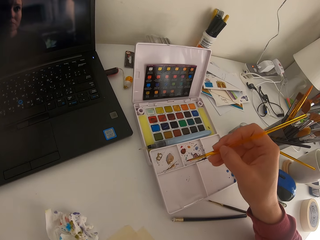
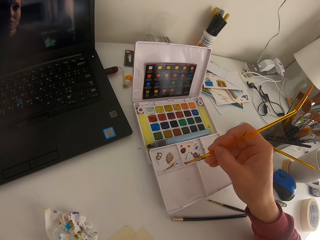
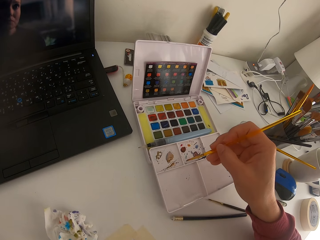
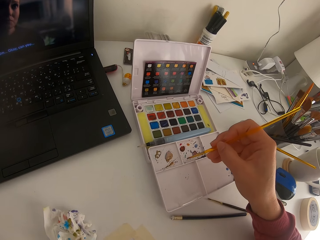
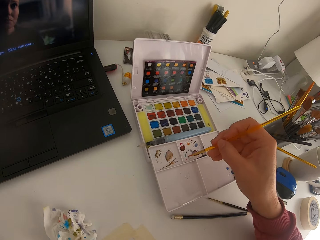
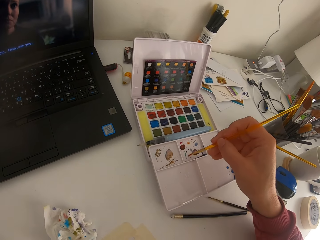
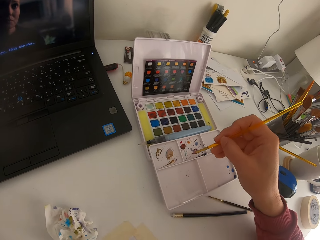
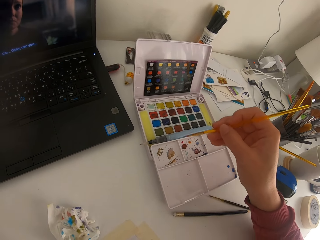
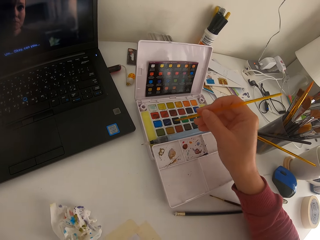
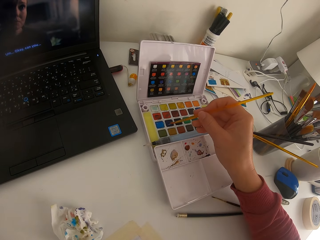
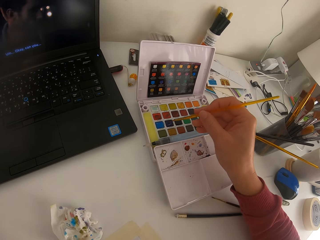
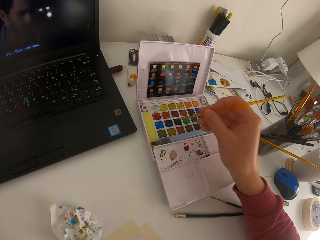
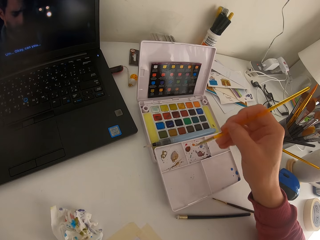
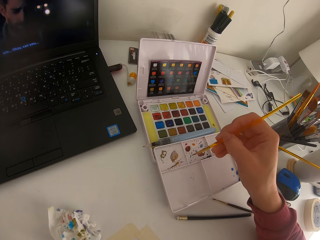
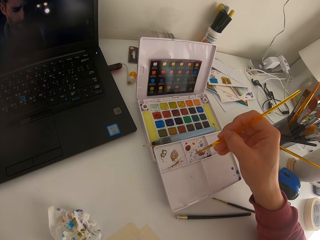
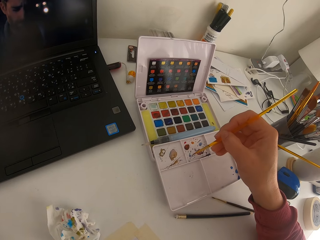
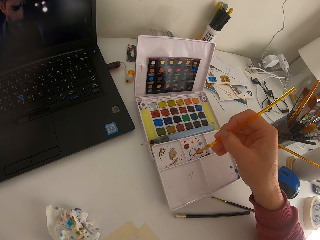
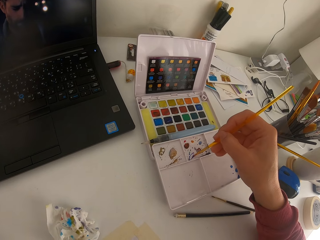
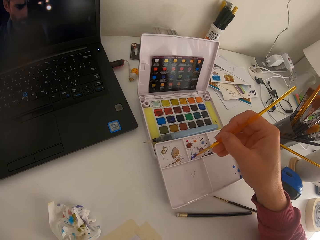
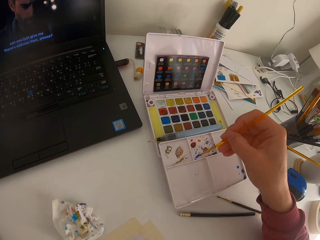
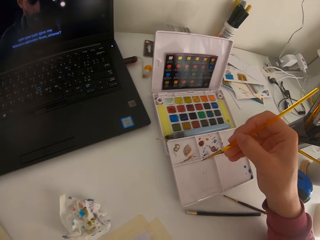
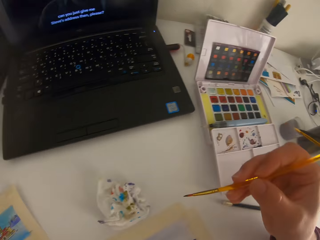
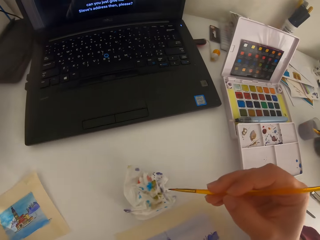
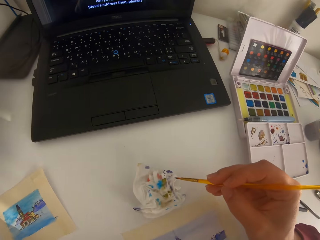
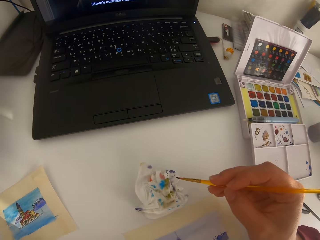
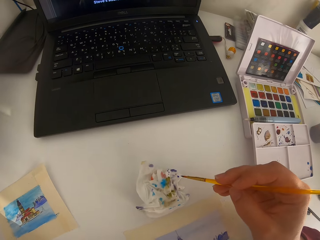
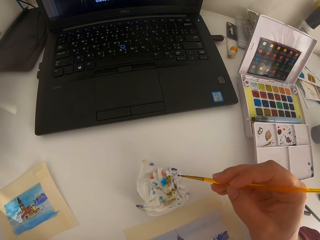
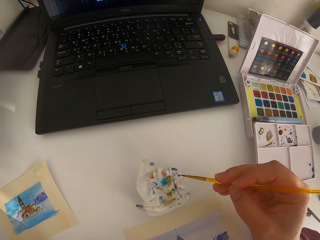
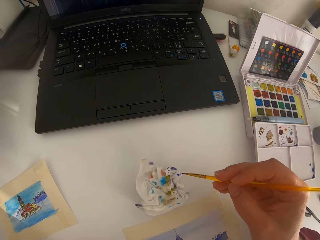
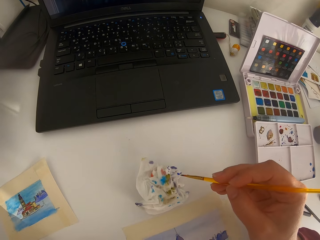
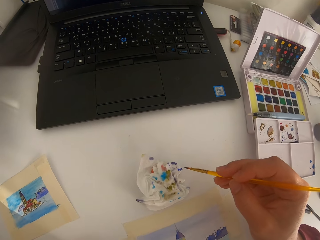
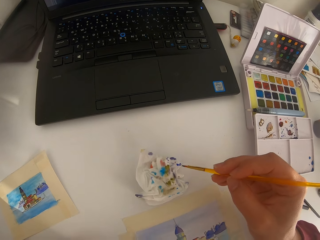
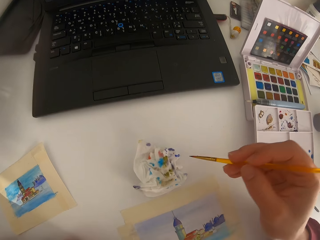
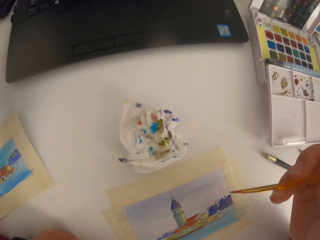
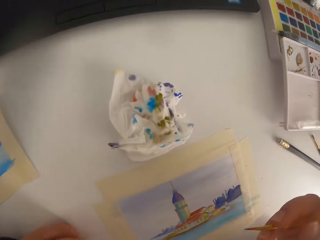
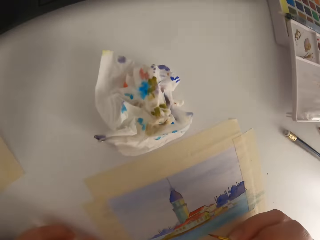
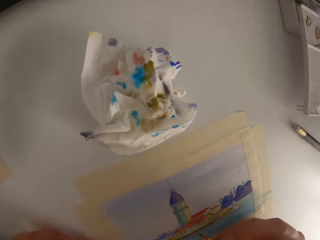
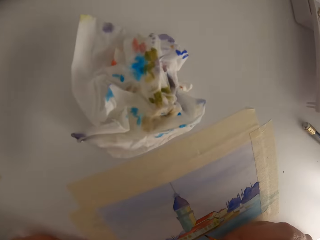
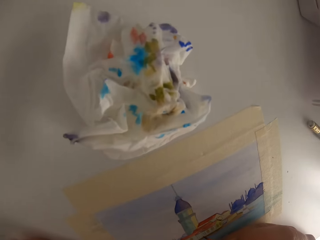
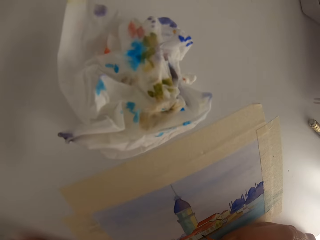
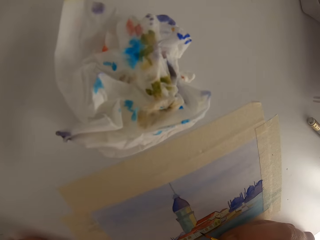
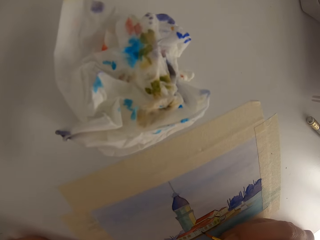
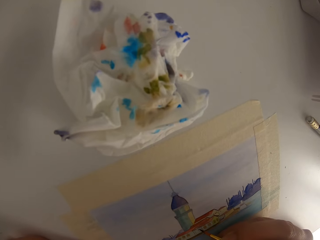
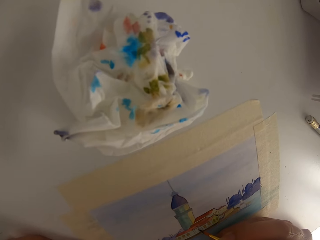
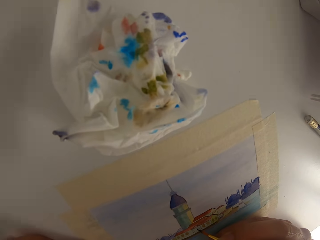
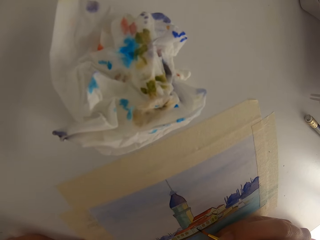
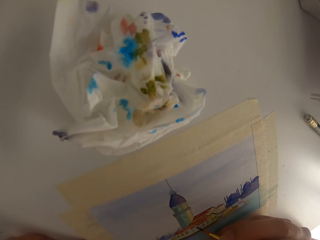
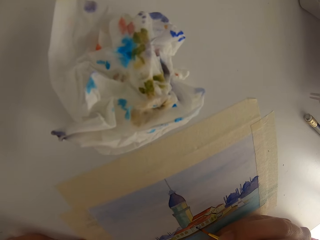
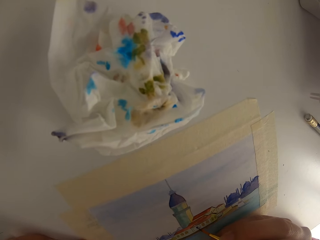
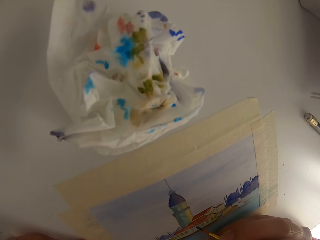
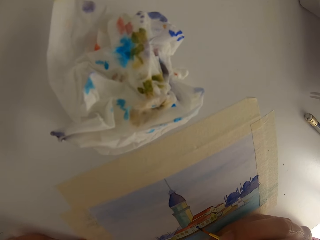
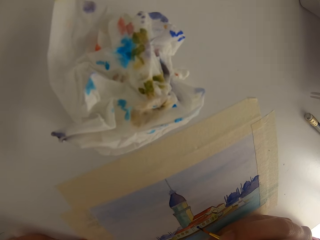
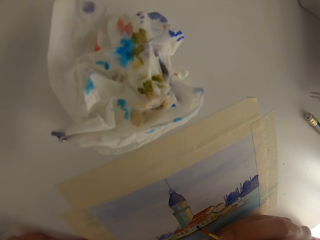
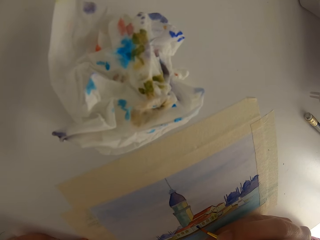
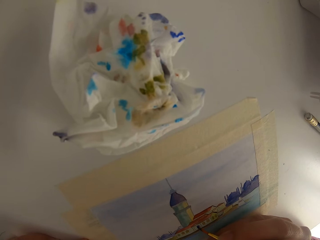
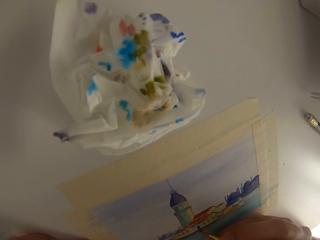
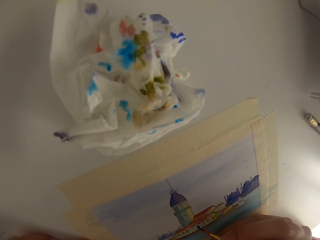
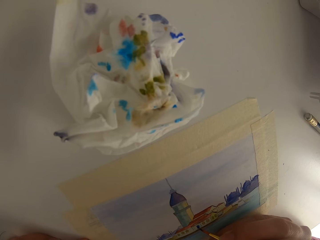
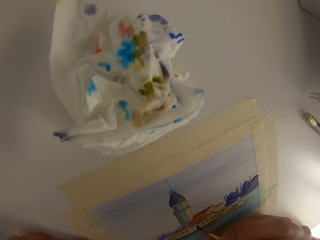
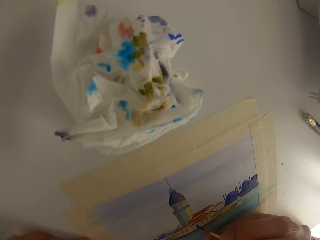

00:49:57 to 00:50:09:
The camera wearer paints on the paint palette. They touch the paint brush on the solid watercolor. They paint on the paint palette. They wipe the paint brush on the tissue paper.

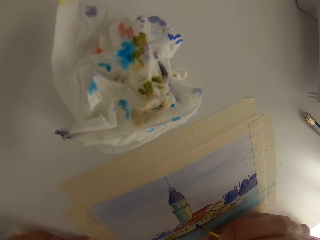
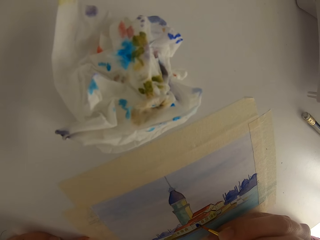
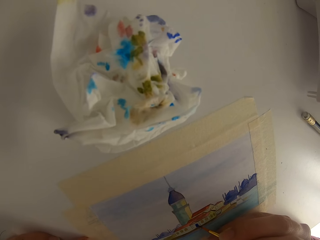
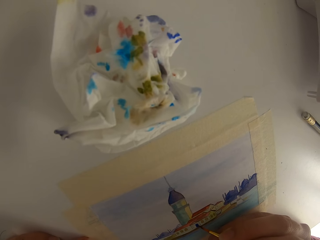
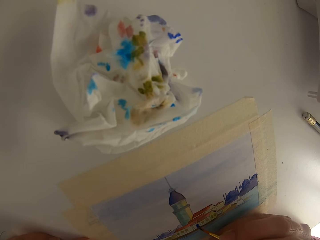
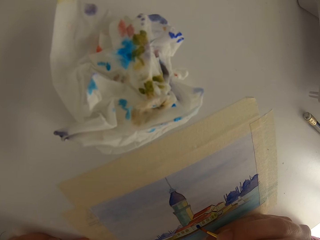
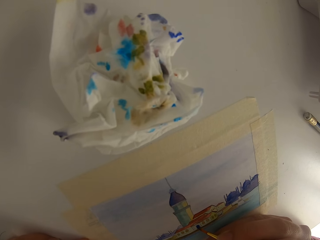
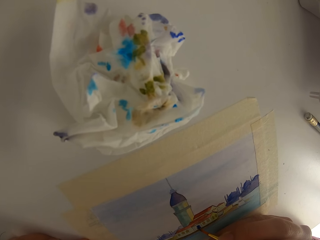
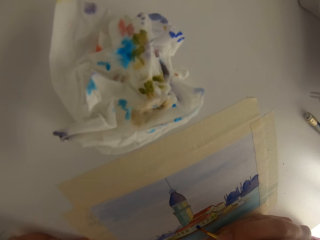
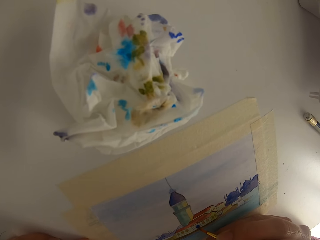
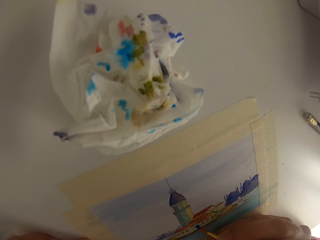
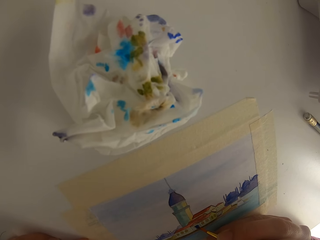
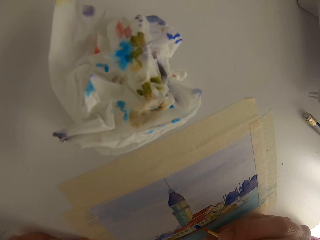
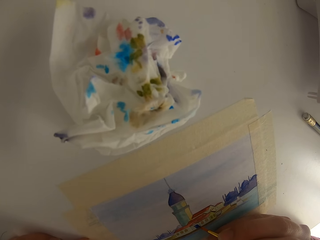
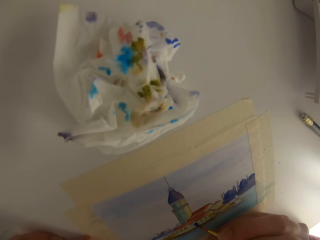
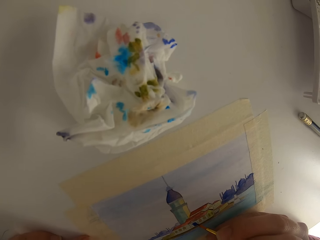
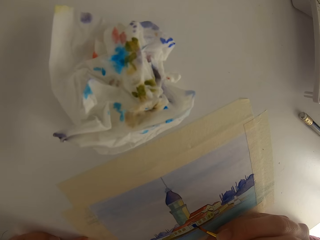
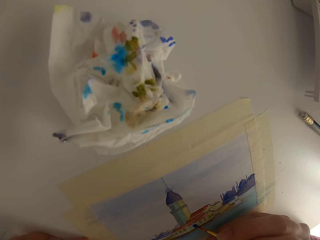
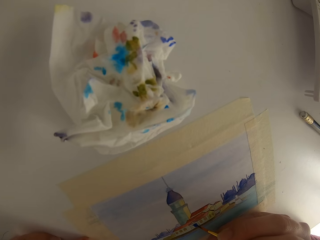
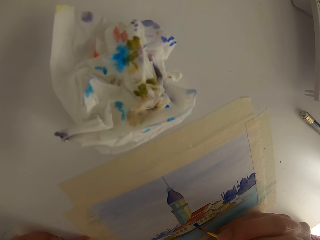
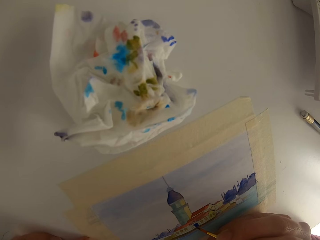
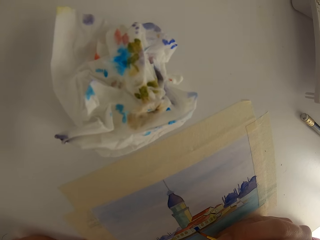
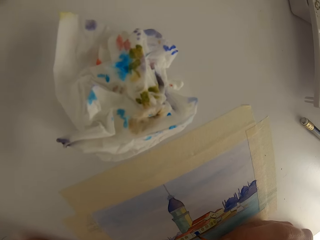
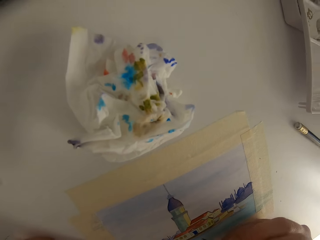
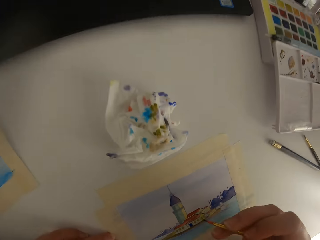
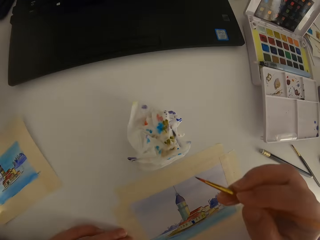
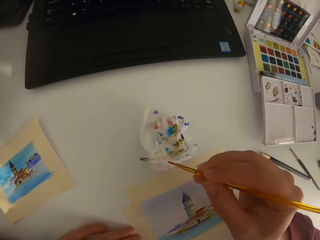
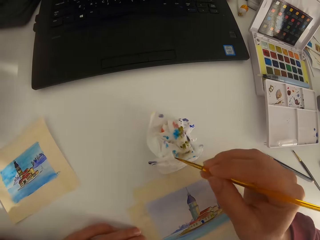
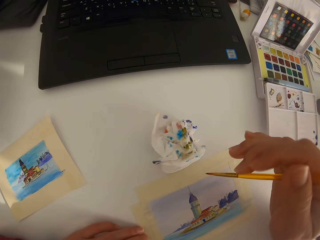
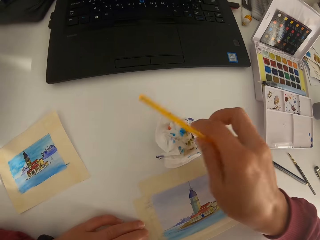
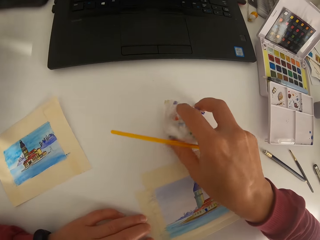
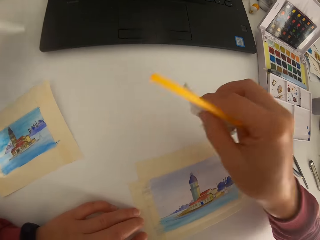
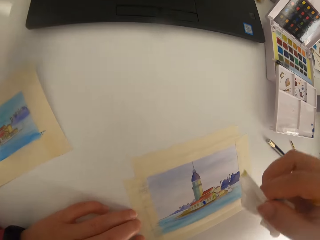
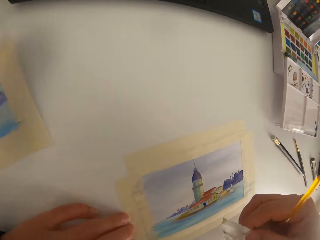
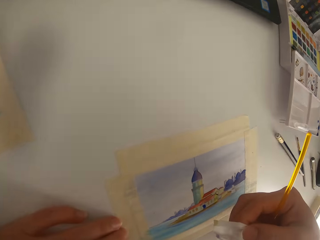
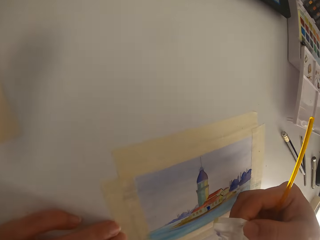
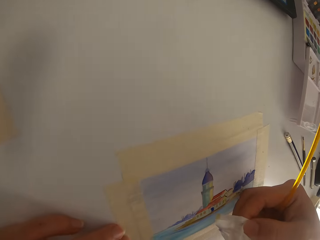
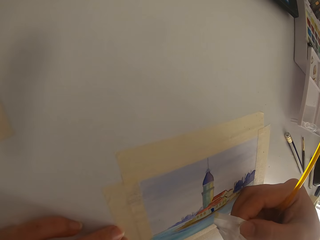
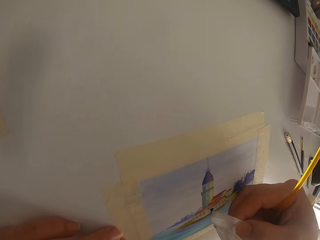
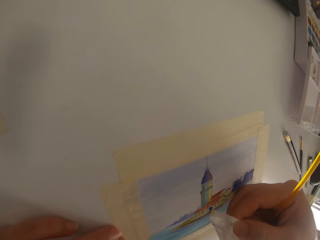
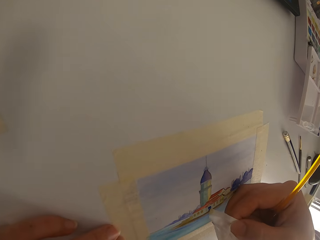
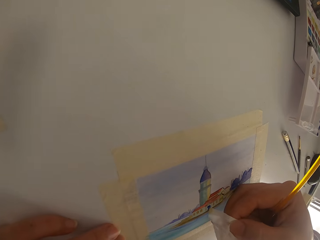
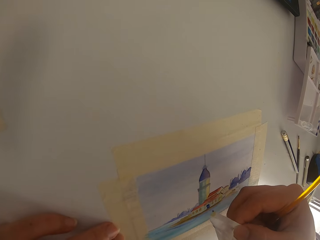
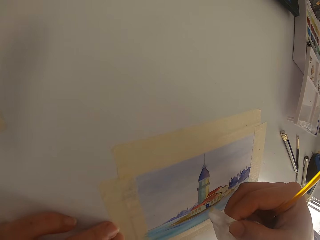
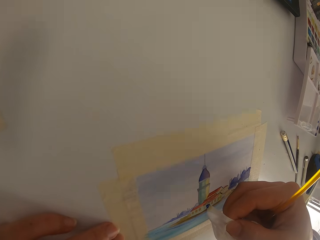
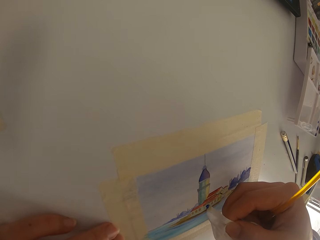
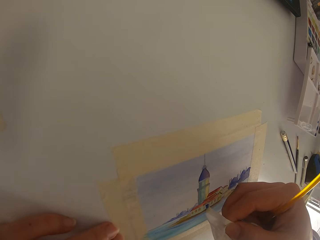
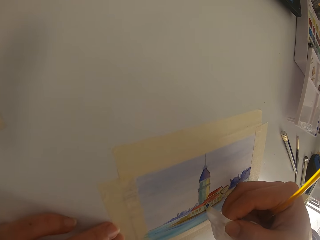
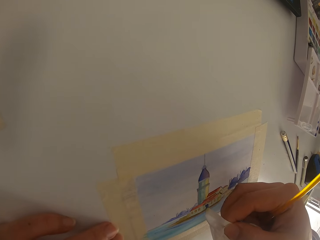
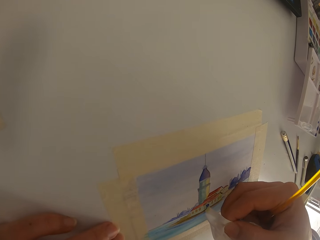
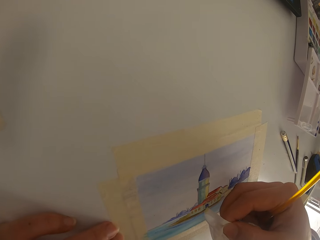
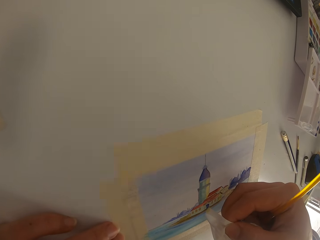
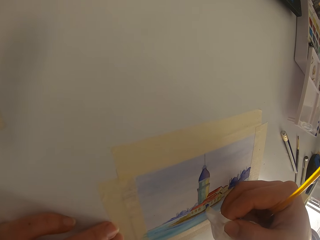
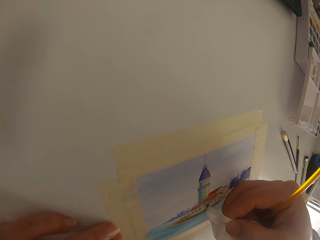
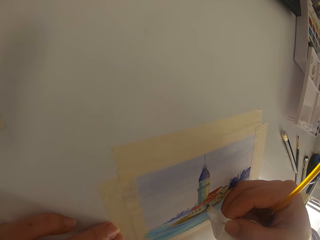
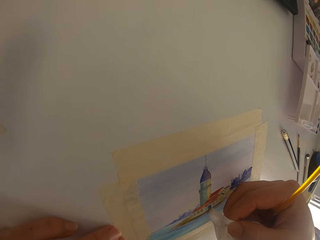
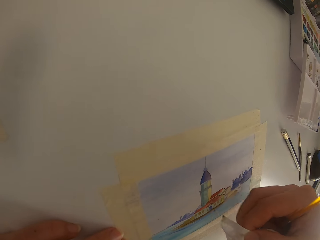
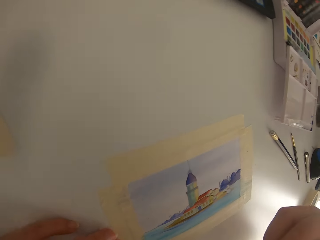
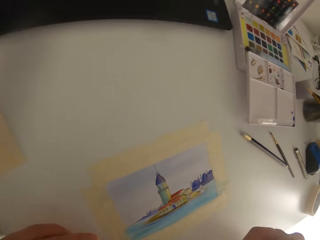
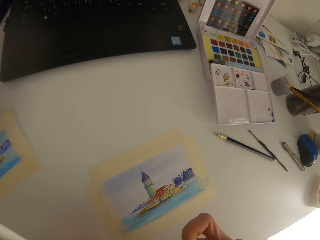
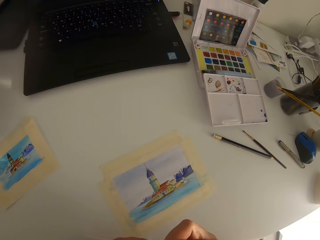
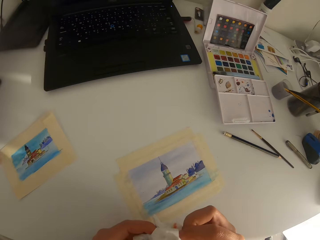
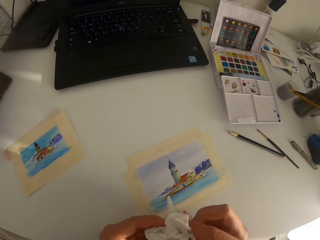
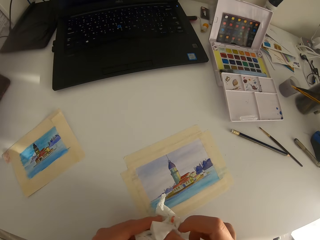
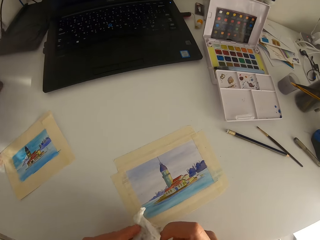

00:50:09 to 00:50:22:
The camera wearer paints on the paper. They wipe the paint brush on the tissue paper. They pick the tissue paper. They touch the tissue paper on the painting paper.
